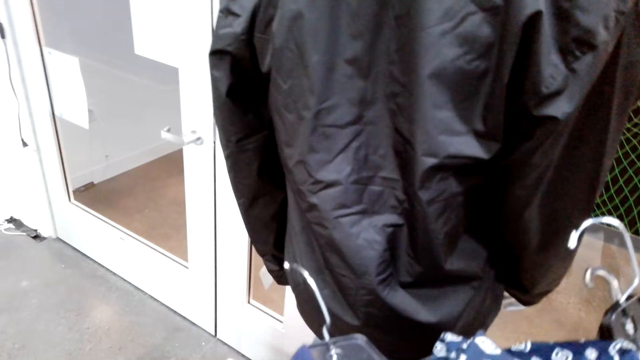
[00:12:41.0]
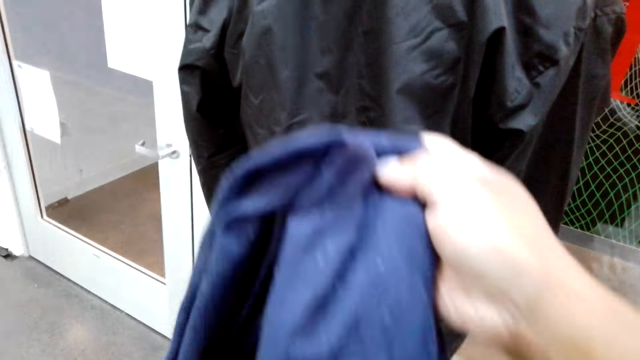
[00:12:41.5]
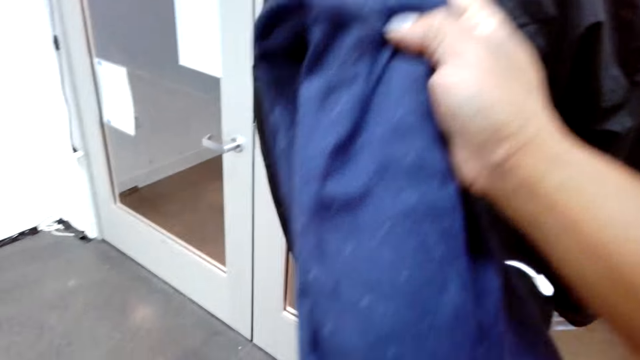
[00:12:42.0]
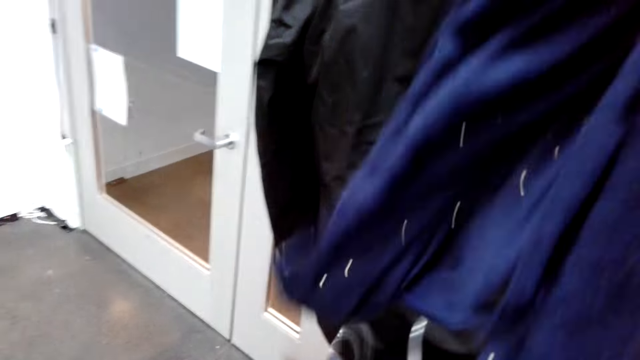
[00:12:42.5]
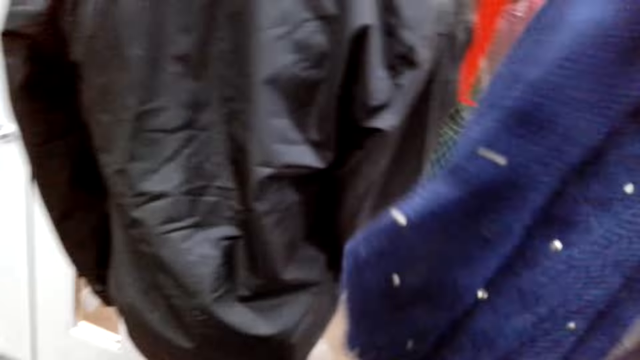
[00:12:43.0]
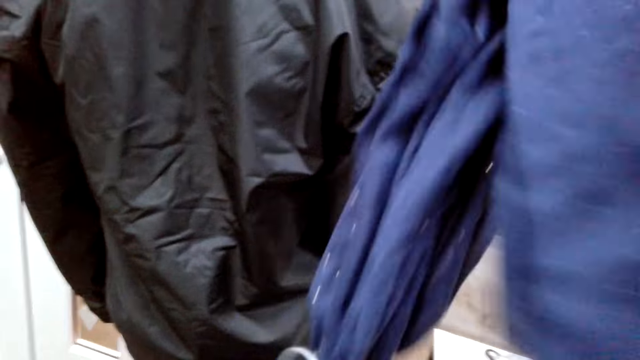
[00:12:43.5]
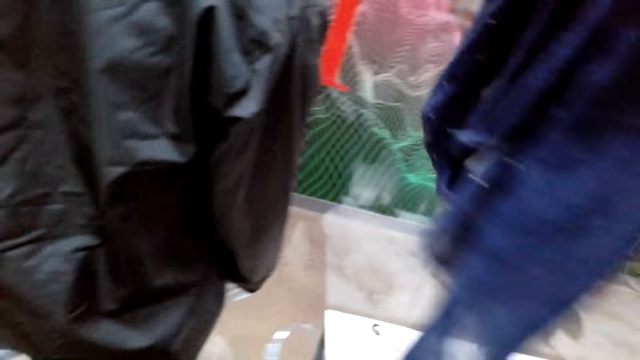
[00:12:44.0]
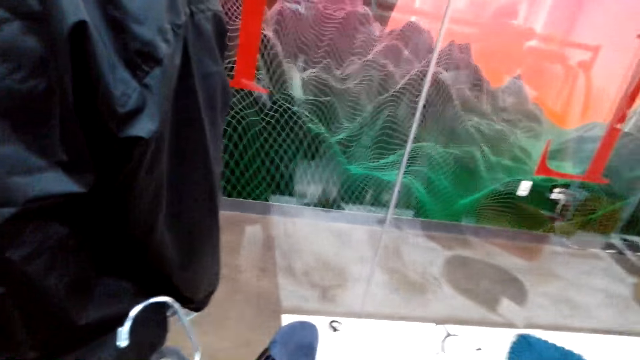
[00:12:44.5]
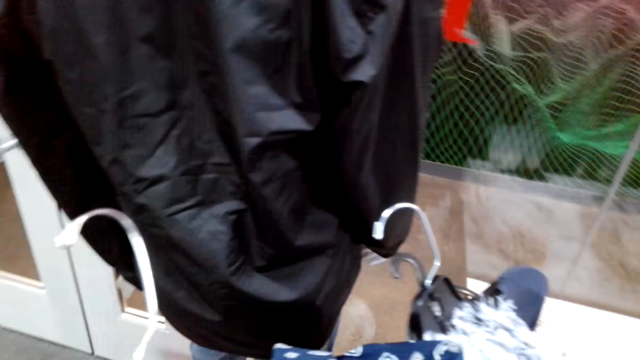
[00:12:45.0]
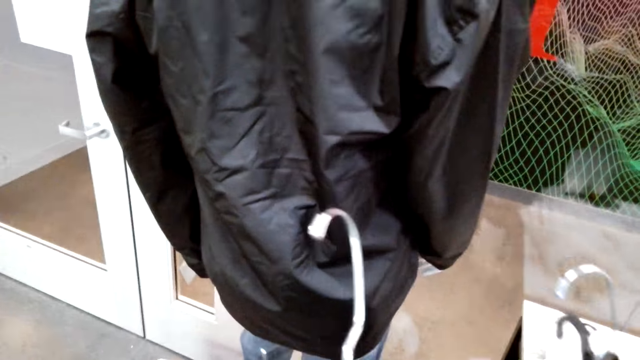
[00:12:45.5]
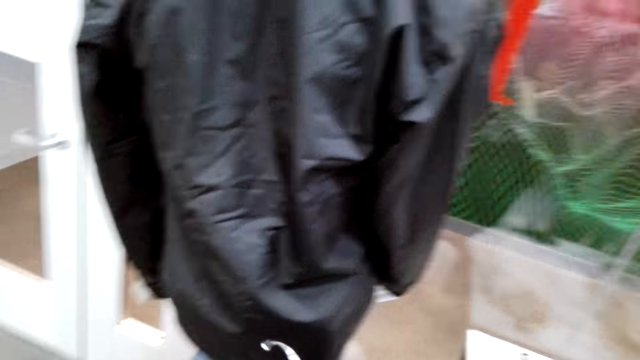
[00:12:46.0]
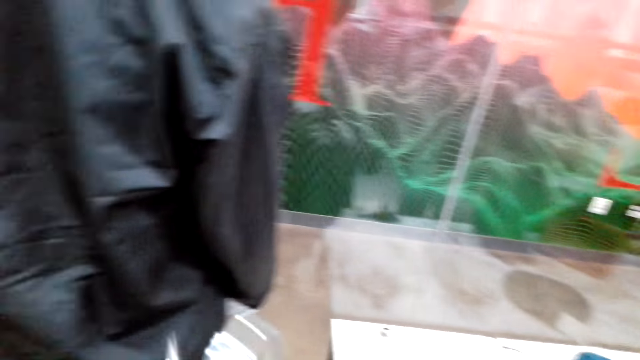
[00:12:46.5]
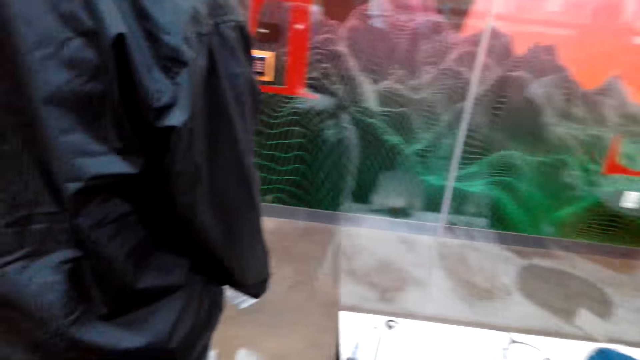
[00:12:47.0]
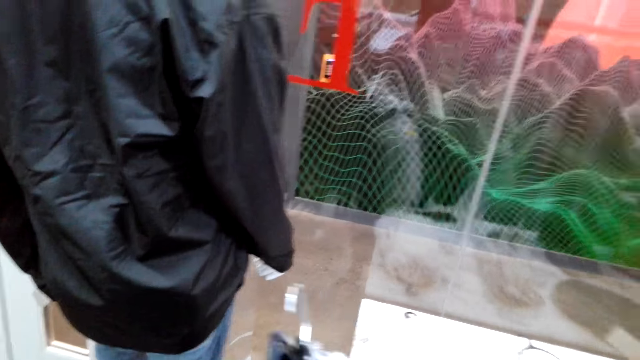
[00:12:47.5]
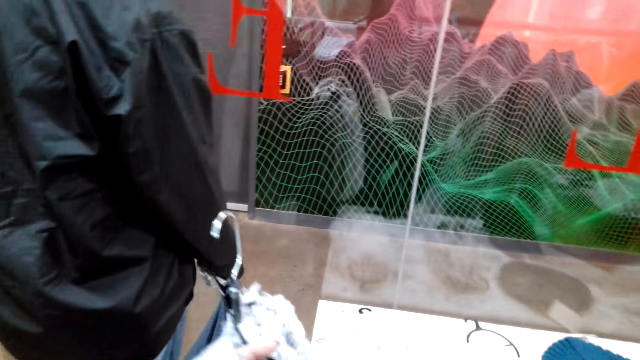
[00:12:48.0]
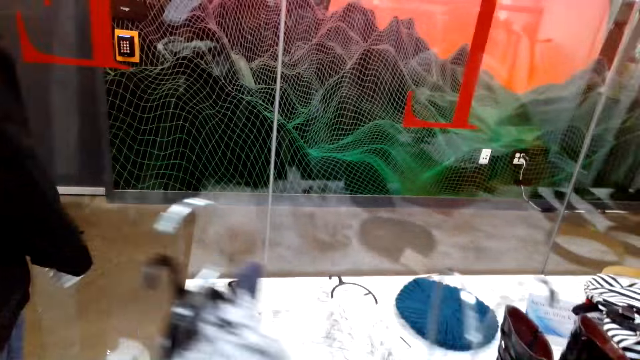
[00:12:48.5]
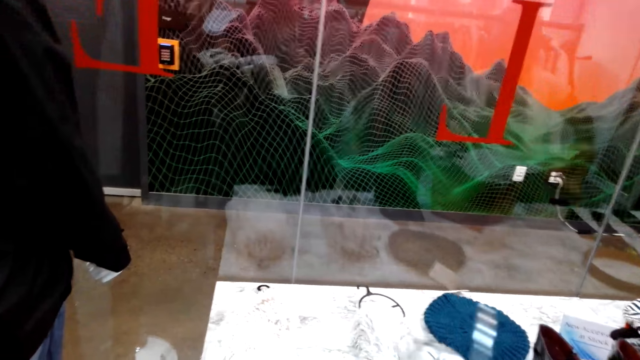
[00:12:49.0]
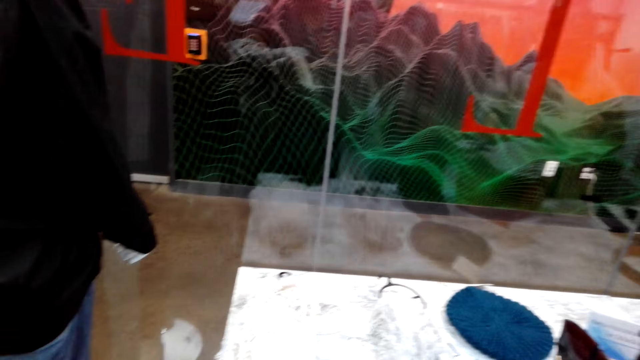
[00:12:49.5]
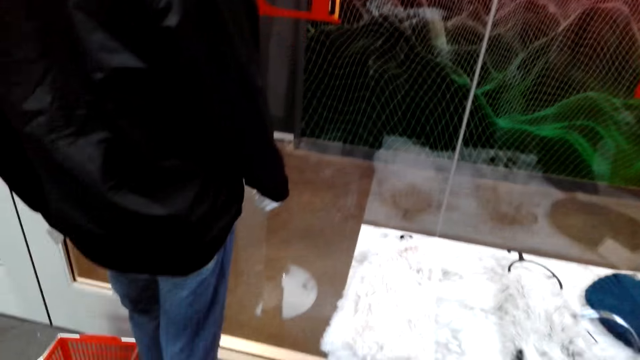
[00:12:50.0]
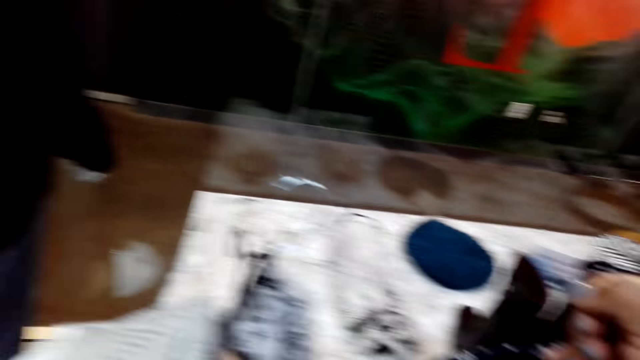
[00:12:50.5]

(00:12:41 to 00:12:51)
The camera wearer turns to the side. They pick another scarf from the arm. They hold cloths on a hanger. They turn to the side.

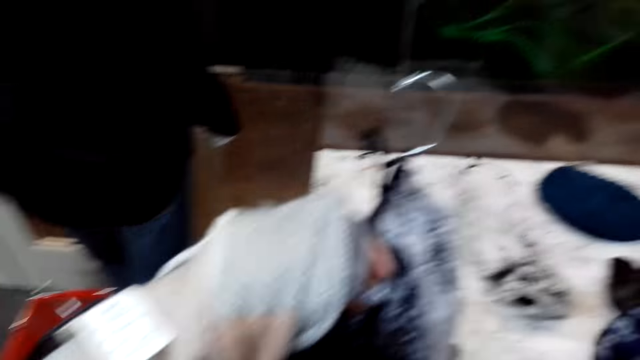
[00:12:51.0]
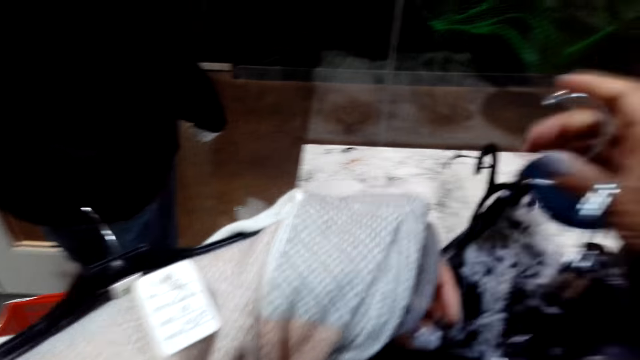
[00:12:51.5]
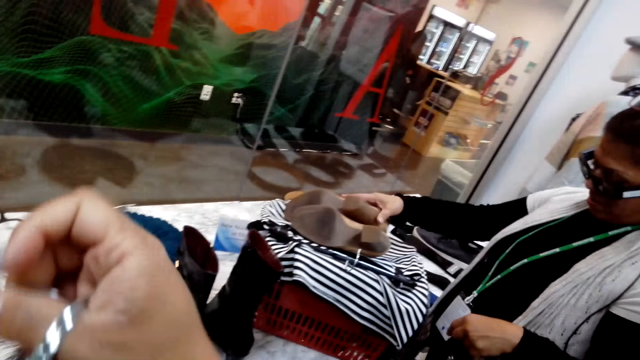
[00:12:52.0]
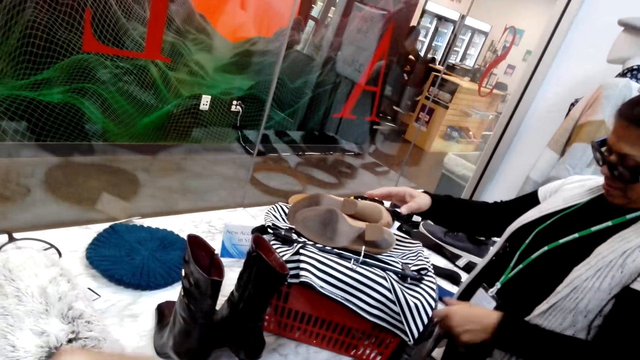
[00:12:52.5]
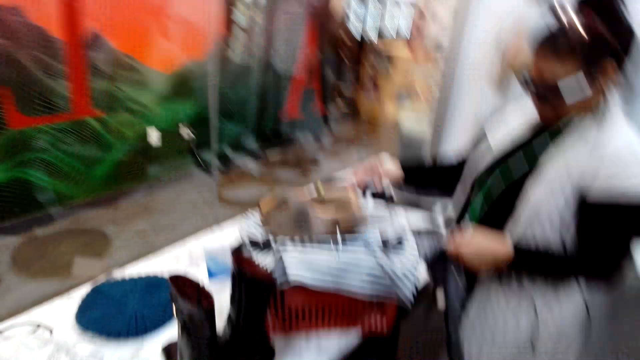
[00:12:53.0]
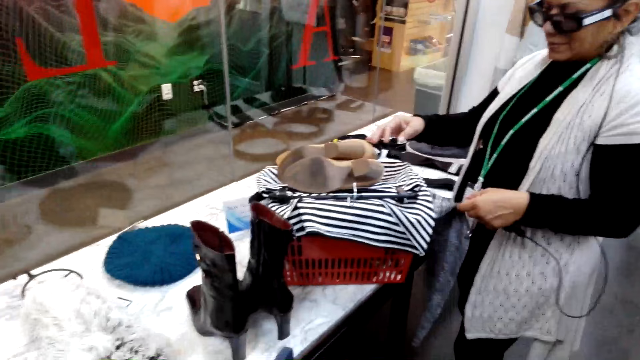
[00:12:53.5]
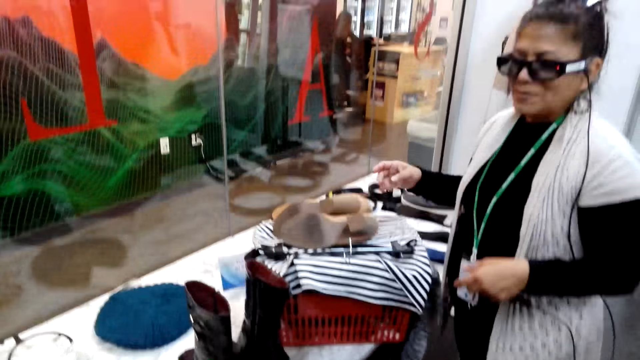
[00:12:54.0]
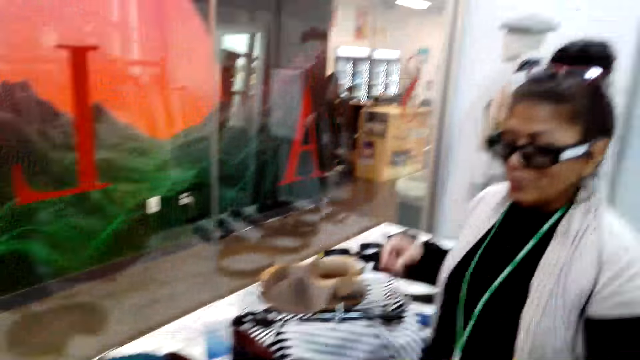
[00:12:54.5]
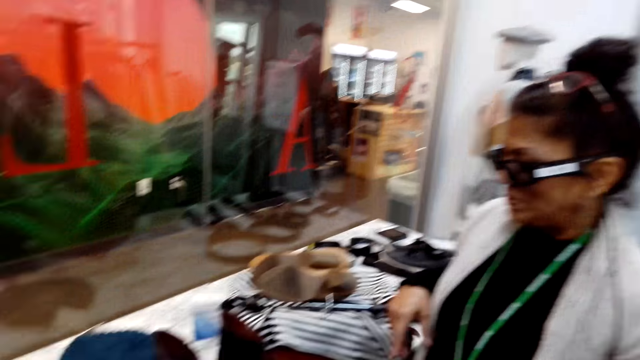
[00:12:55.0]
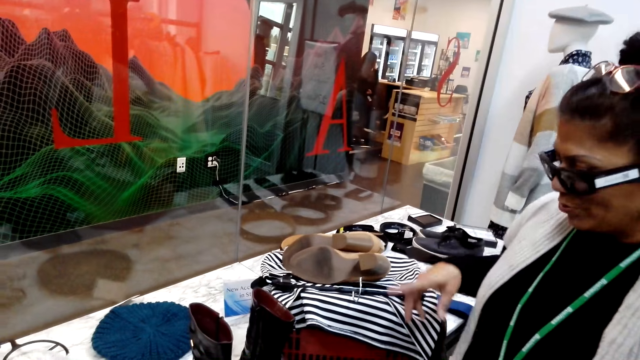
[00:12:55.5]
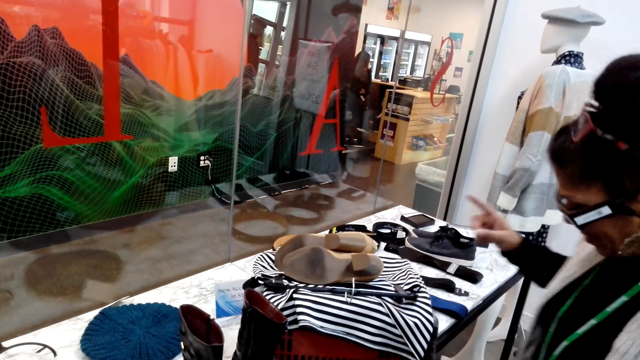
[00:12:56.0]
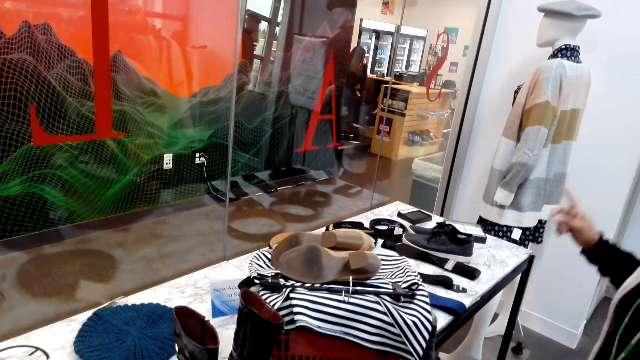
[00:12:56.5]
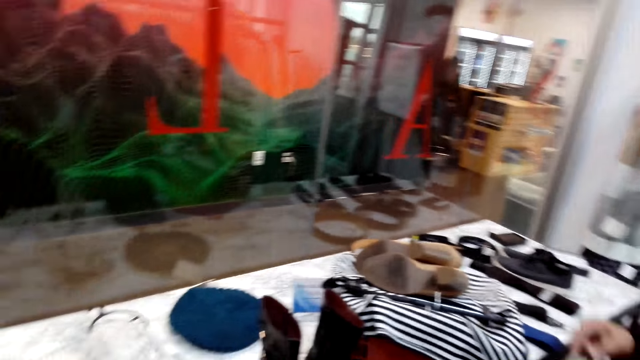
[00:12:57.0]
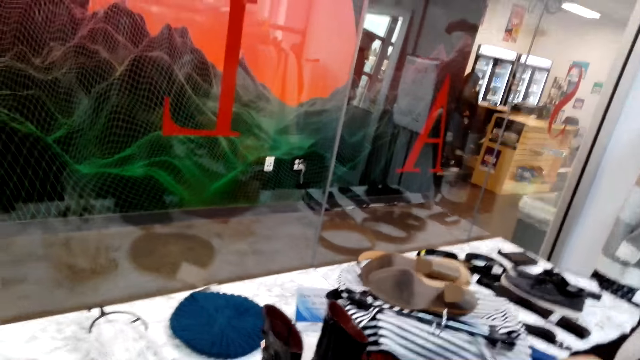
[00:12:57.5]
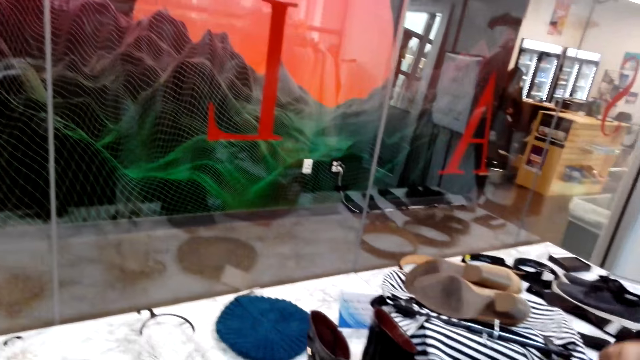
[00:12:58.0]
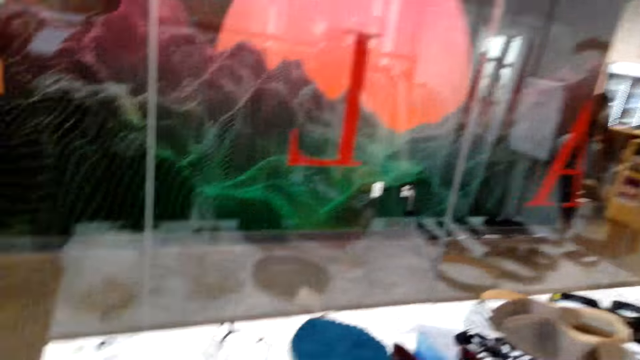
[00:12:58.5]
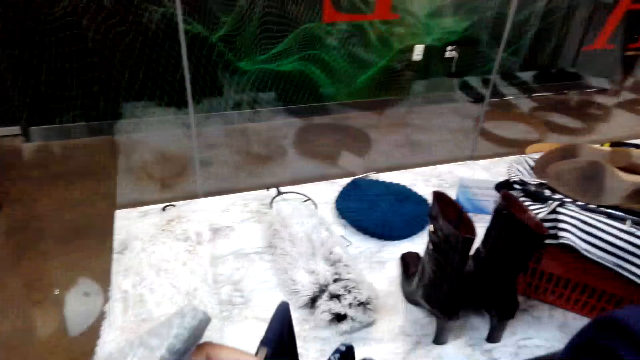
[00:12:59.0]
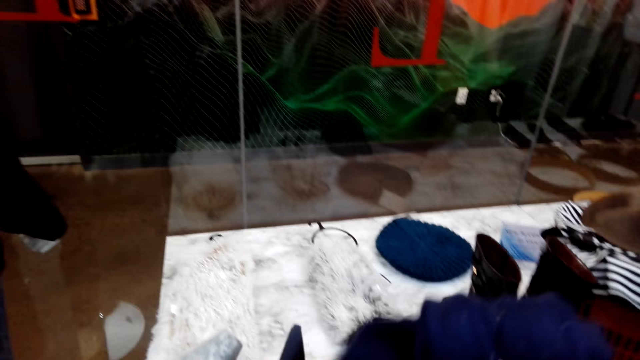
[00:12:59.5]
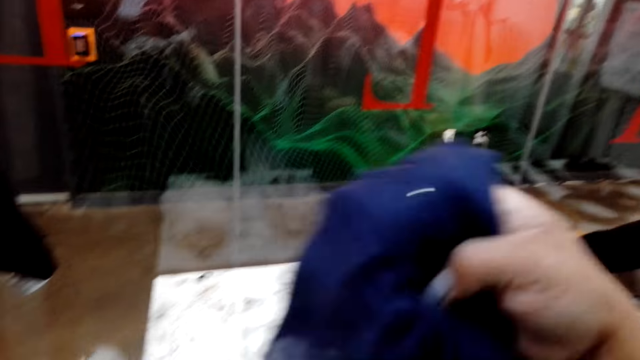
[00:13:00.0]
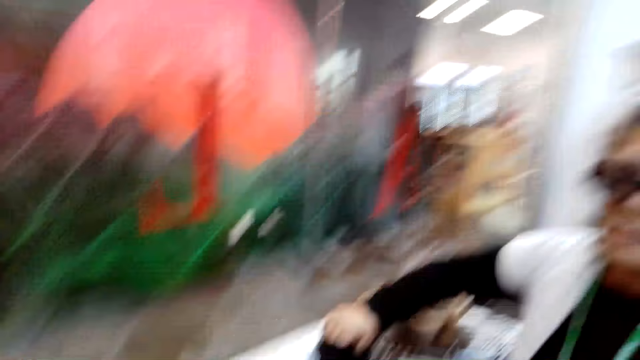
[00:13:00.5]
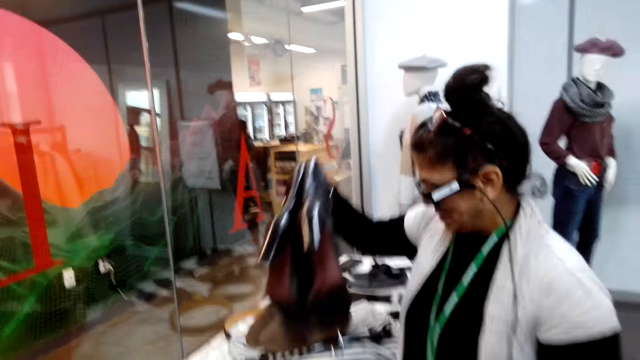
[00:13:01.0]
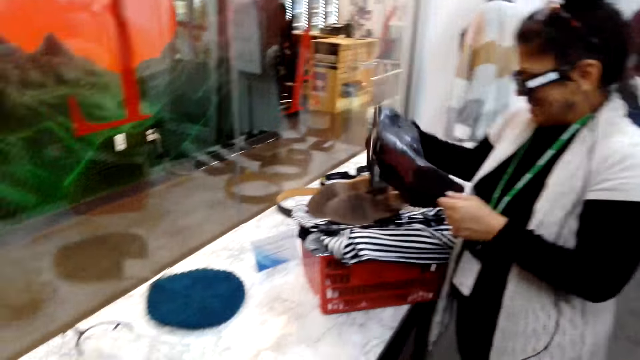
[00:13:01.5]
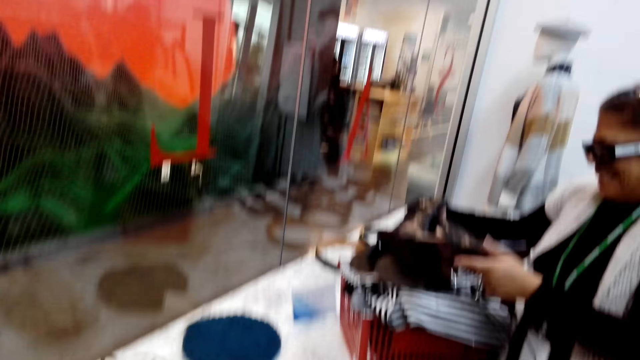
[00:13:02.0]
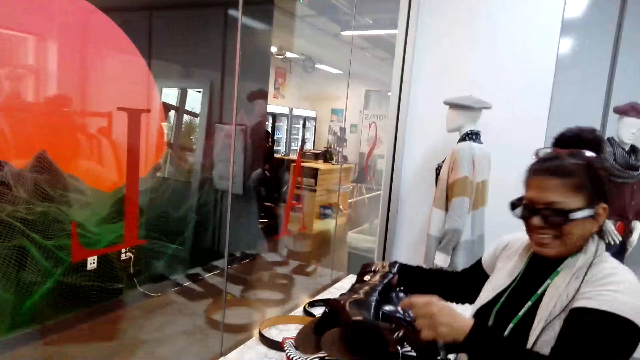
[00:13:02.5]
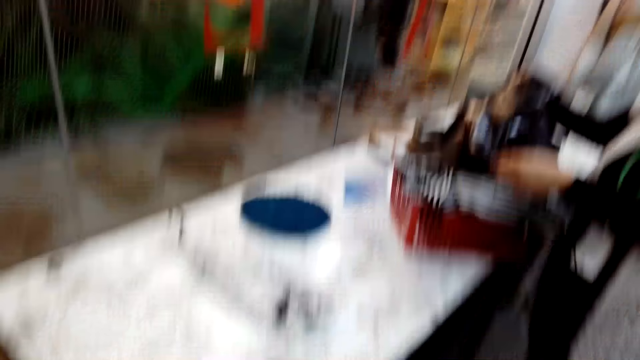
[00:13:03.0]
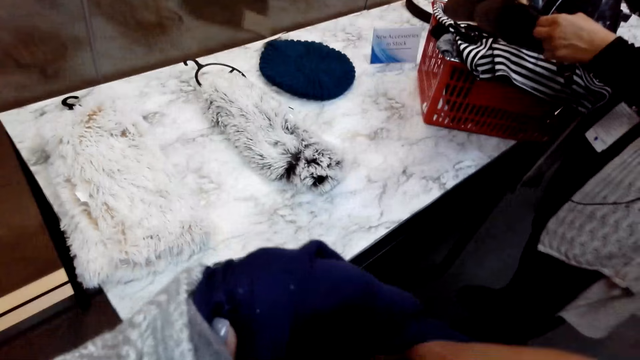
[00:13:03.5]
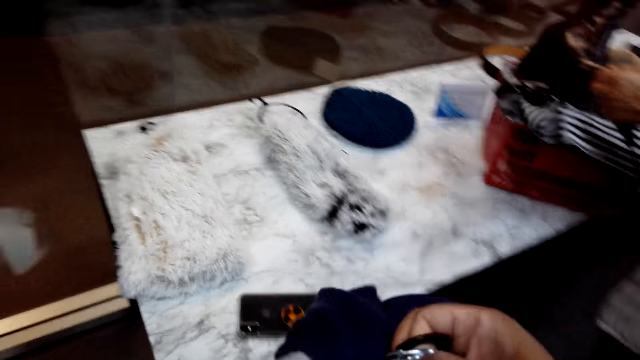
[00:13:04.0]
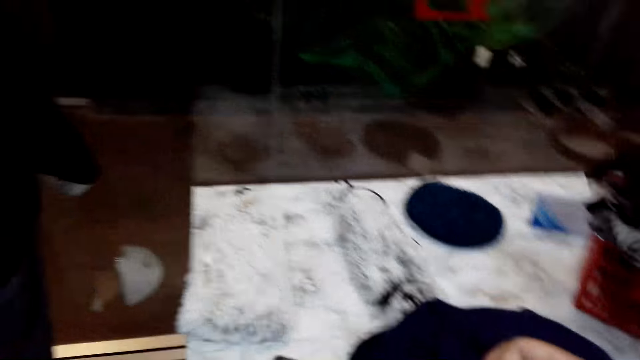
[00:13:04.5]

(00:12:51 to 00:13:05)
A man holds shoes. The man looks at the clothes on the shopping basket. The man walks around. The camera wearer turns to the side. The man holds a bag and puts shoes on the shopping basket. The camera wearer turns to the side.
